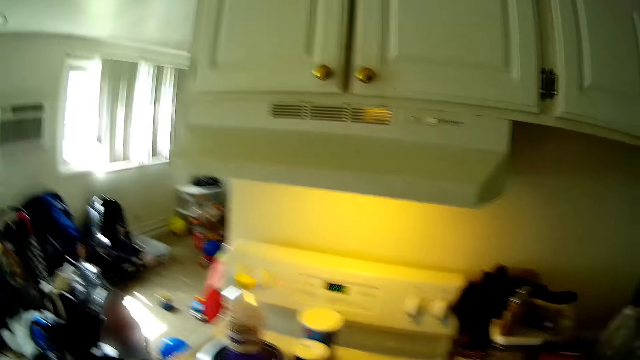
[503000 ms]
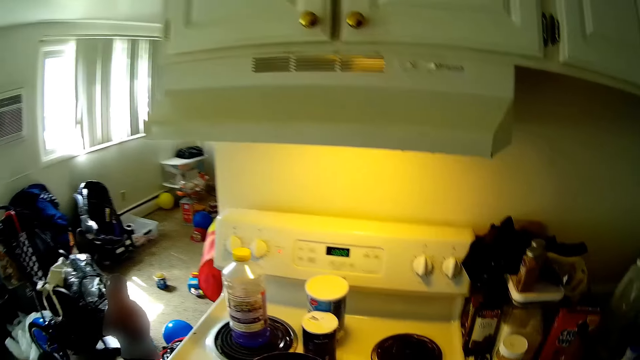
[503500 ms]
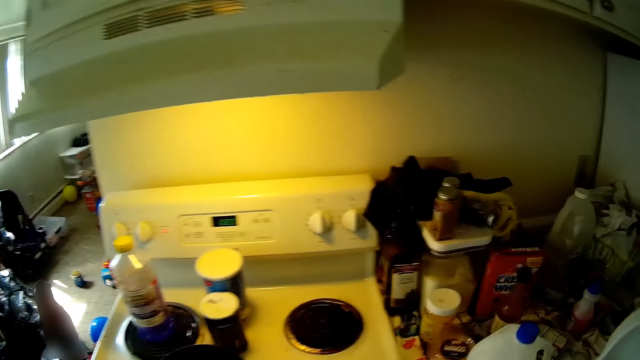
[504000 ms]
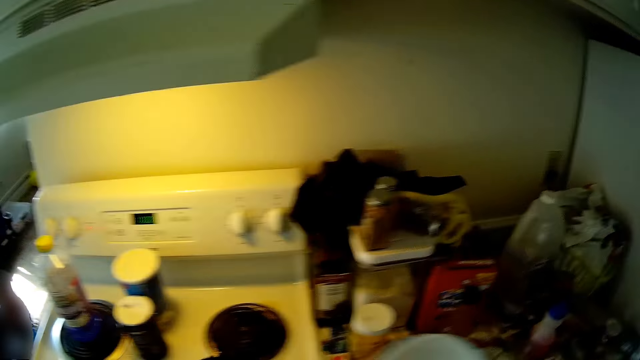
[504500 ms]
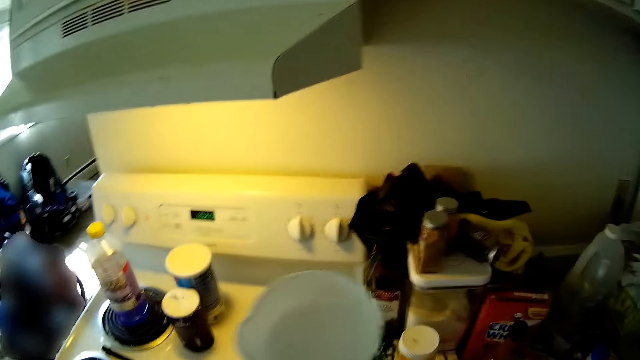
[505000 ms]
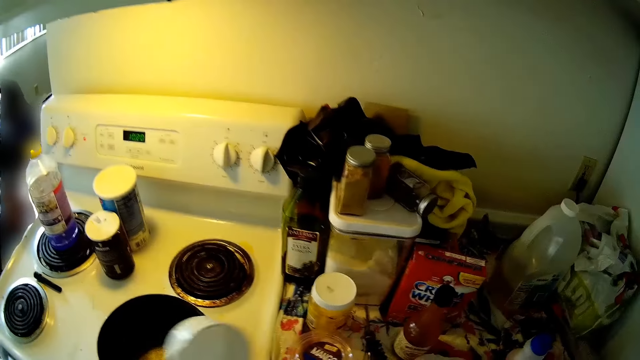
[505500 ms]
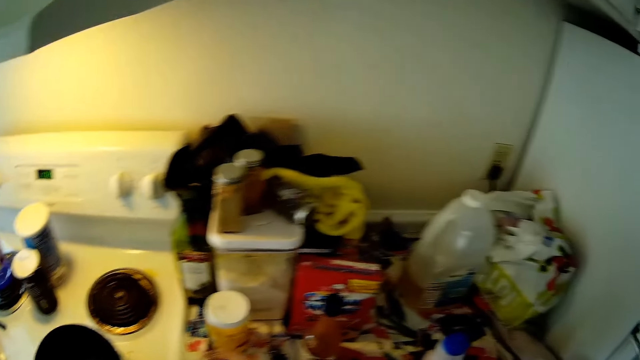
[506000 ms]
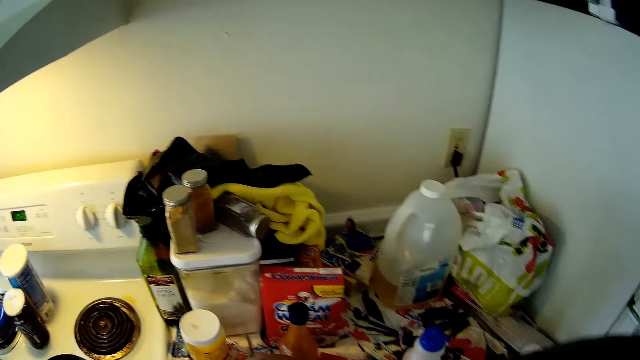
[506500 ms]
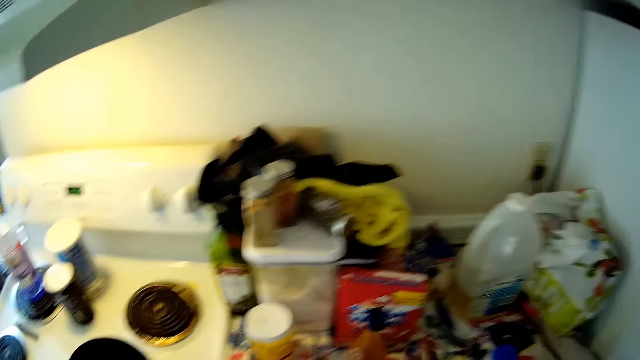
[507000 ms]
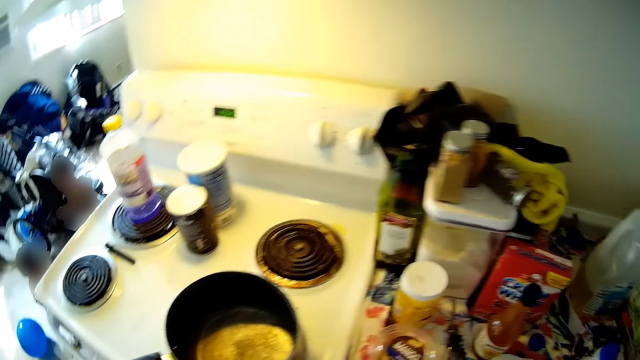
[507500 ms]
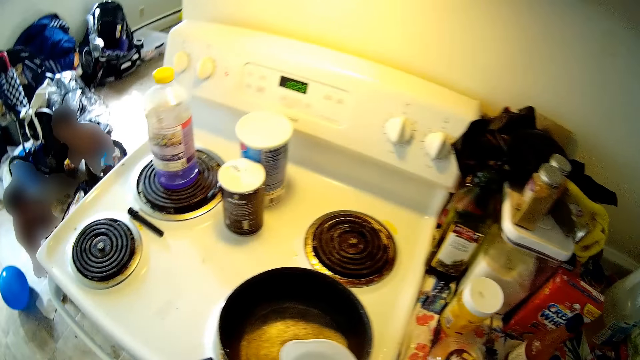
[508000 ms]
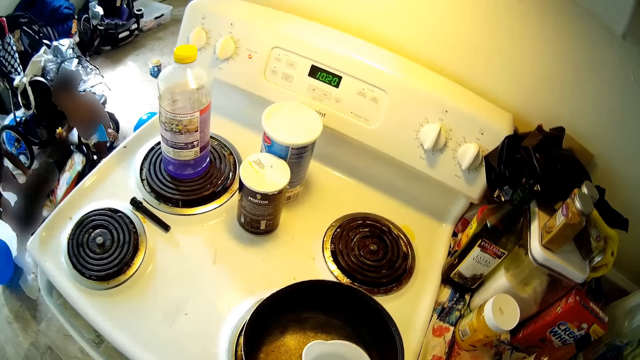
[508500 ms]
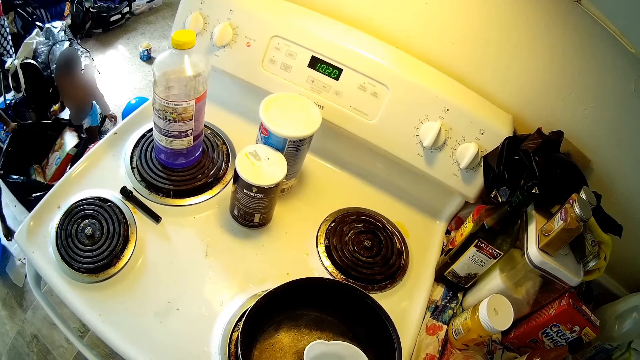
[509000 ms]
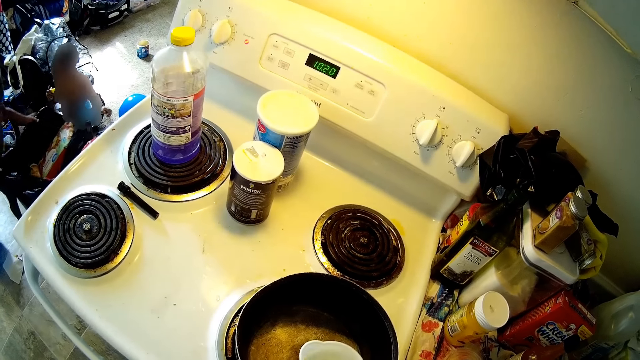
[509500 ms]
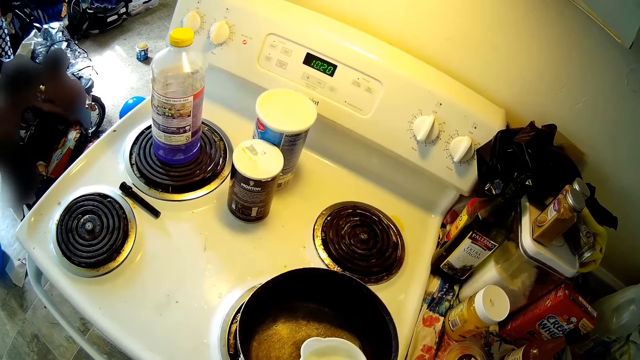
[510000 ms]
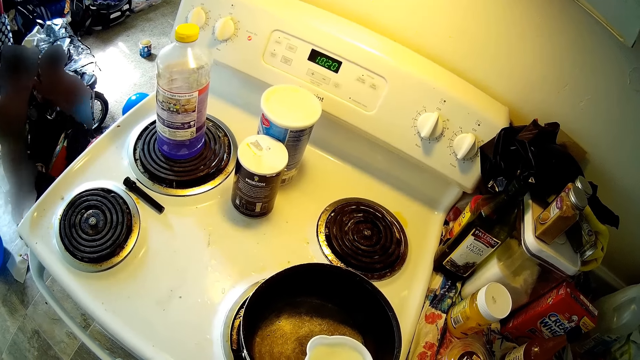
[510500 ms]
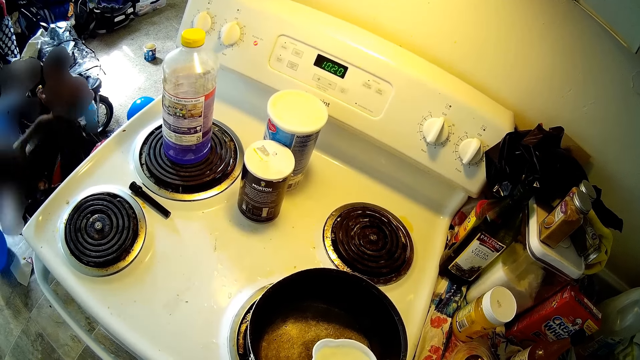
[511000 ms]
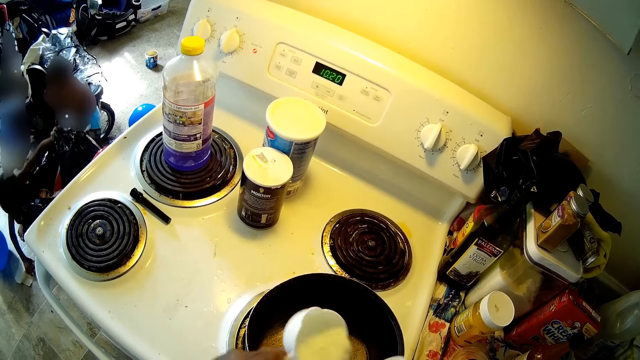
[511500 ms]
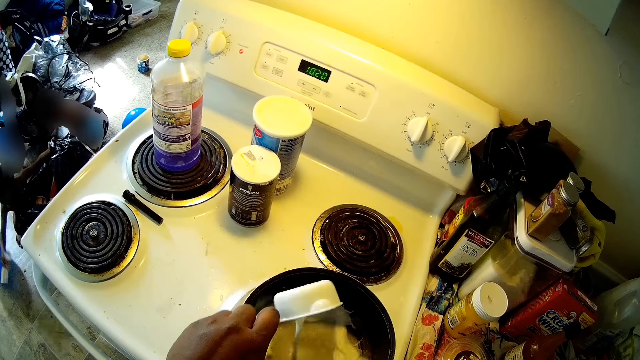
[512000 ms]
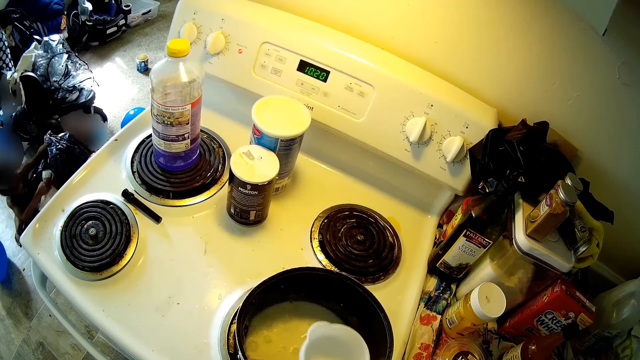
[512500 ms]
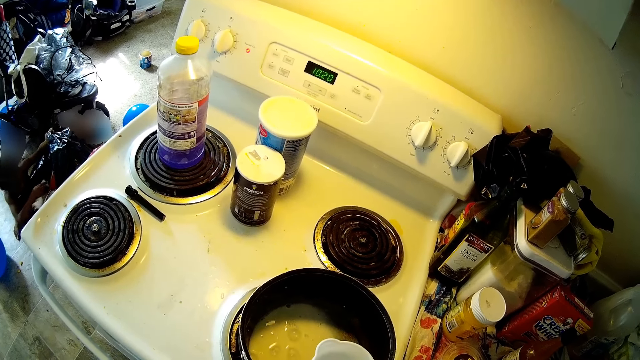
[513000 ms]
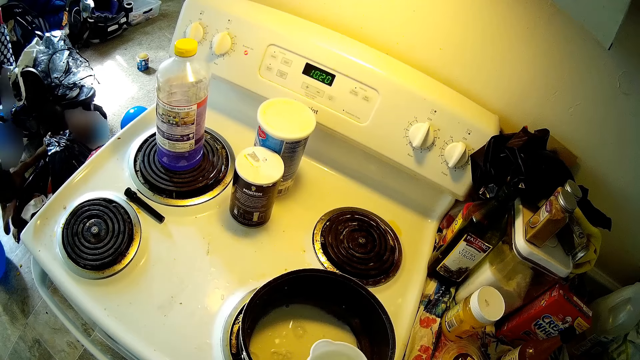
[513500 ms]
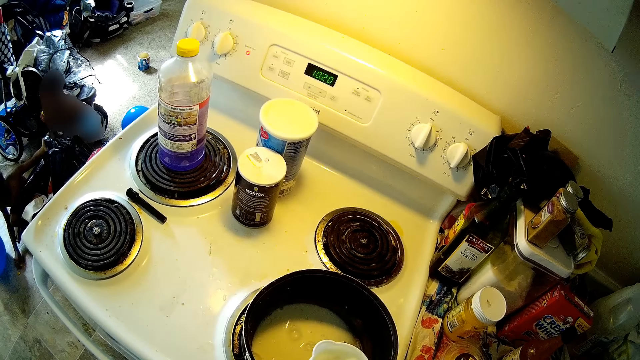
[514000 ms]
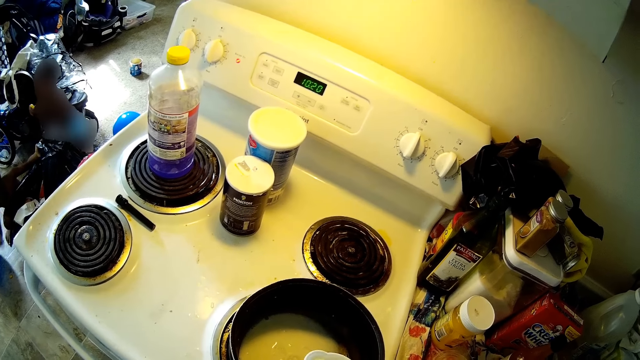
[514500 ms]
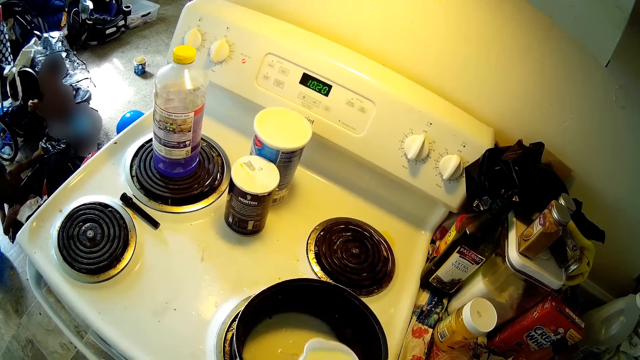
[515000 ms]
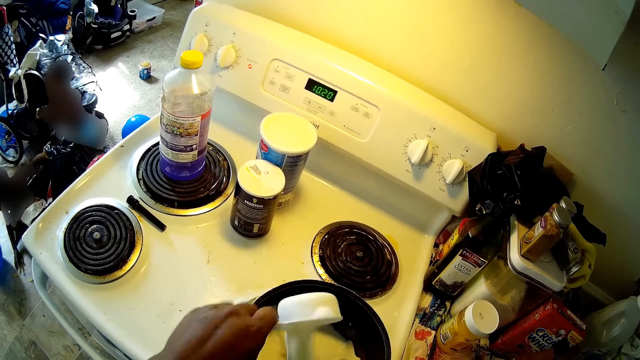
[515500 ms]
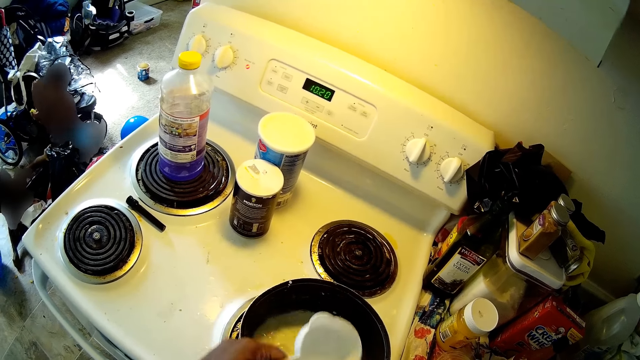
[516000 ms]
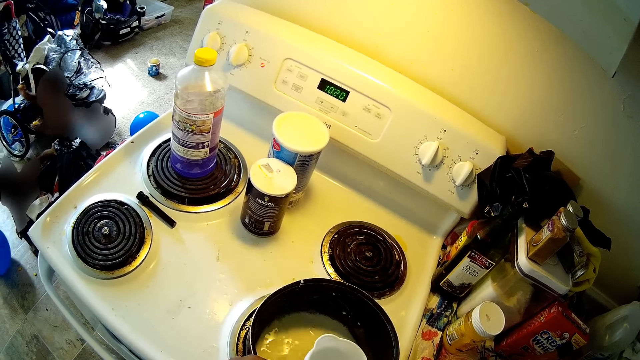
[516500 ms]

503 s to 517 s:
The camera wearer measures some milk into the pot on the gas burner with the measuring cup in her left hand. She pours the milk in the measuring cup in her left hand inside the frying pan on the gas burner. She pours the milk with her right hand into the measuring cup in her left hand. She pours the milk in the measuring cup in her left hand inside the frying pan on the gas burner.

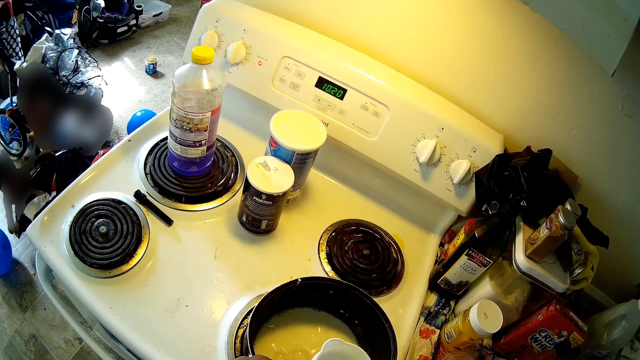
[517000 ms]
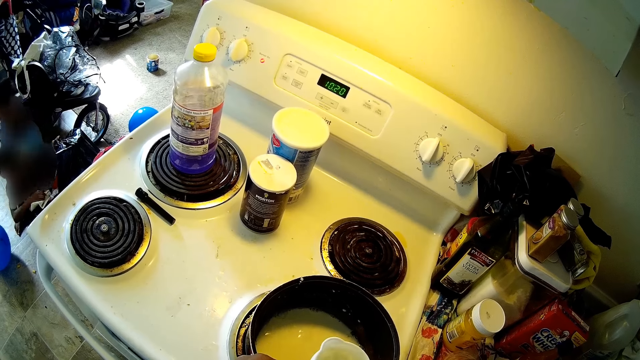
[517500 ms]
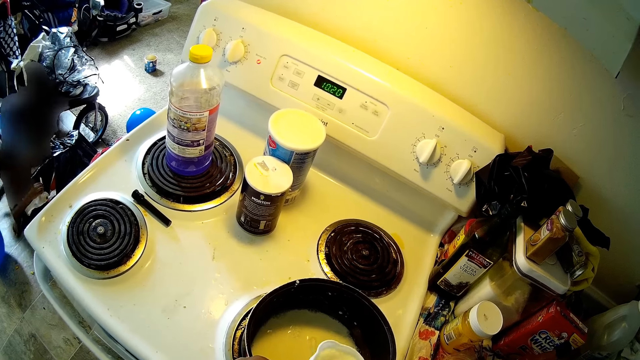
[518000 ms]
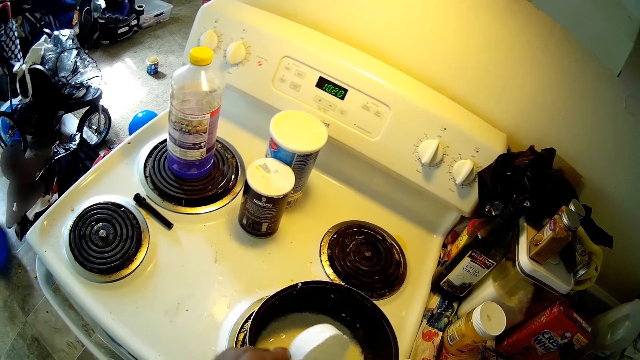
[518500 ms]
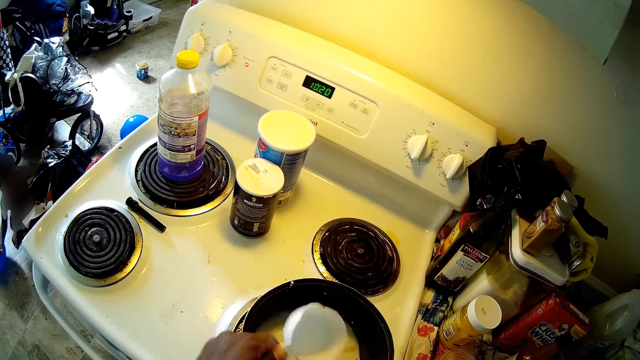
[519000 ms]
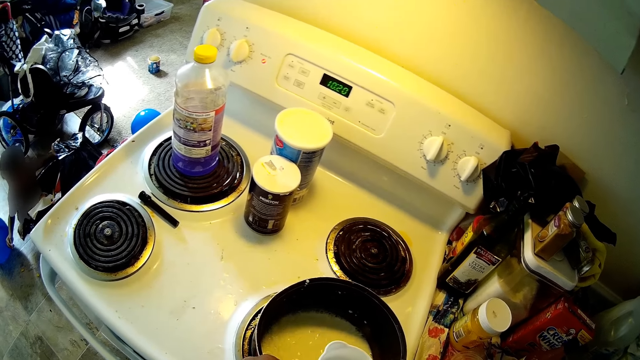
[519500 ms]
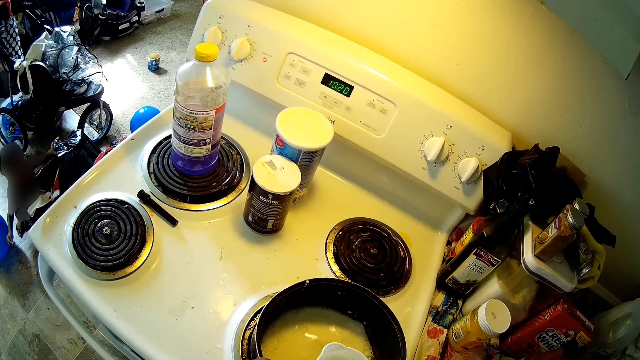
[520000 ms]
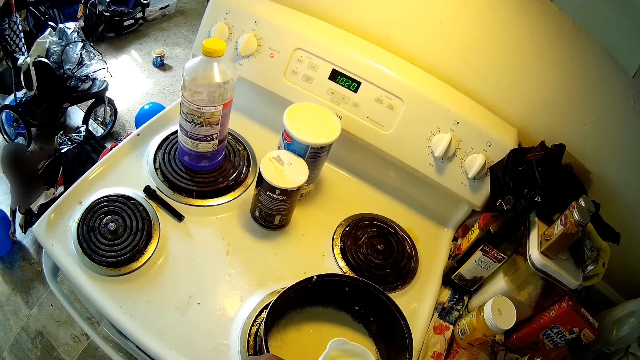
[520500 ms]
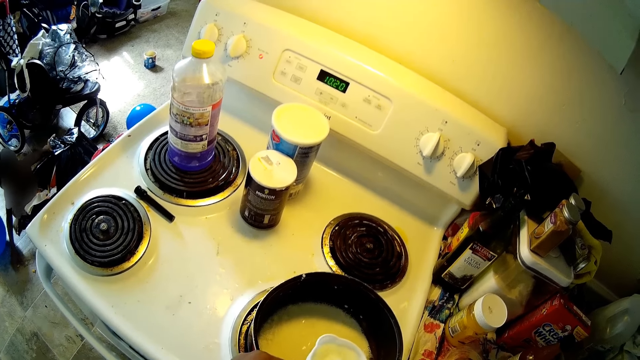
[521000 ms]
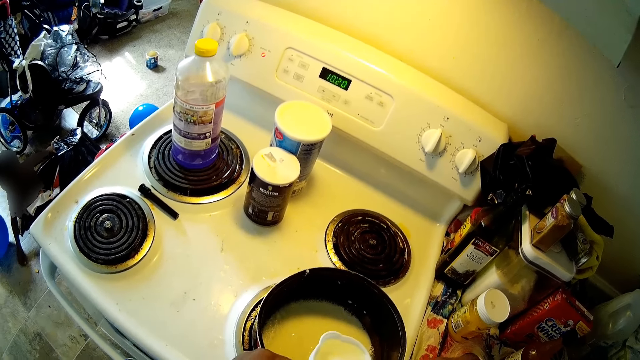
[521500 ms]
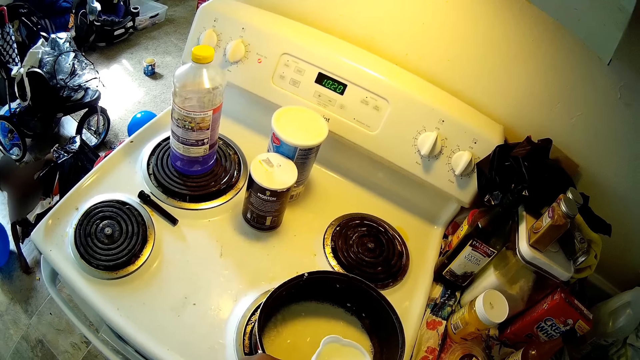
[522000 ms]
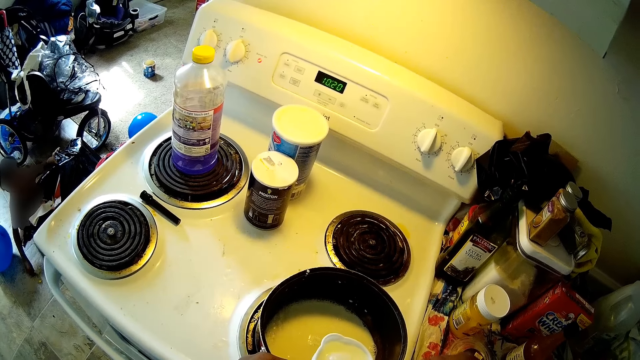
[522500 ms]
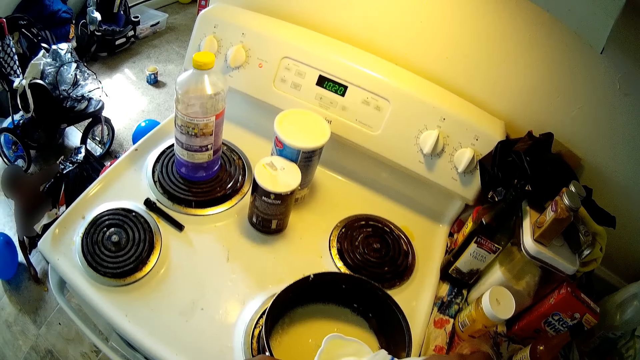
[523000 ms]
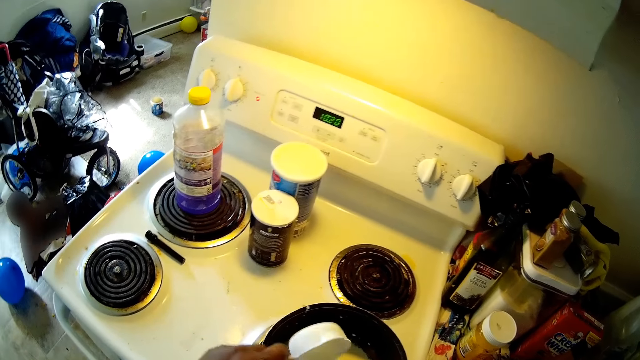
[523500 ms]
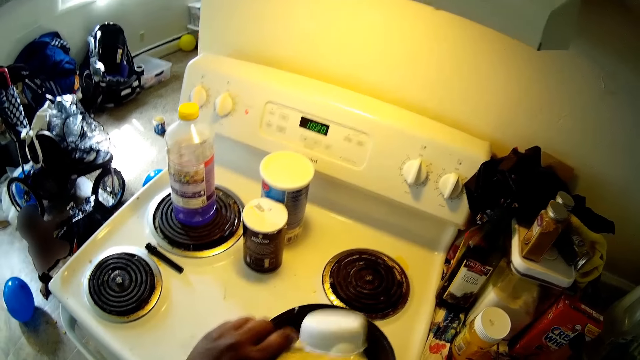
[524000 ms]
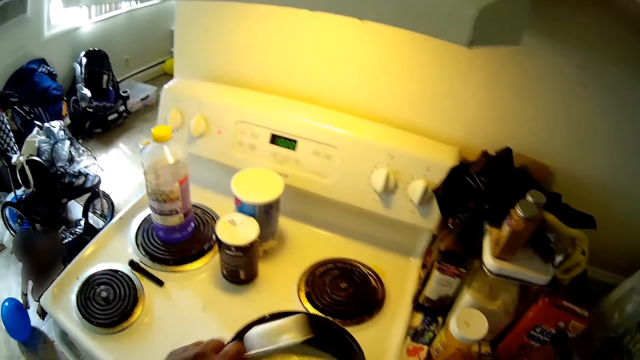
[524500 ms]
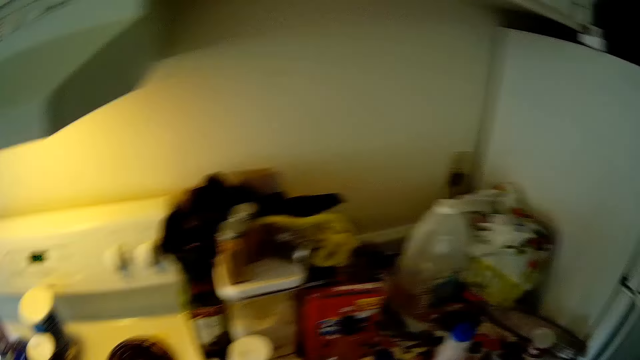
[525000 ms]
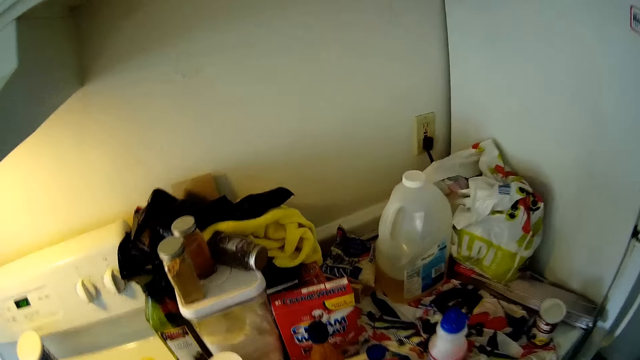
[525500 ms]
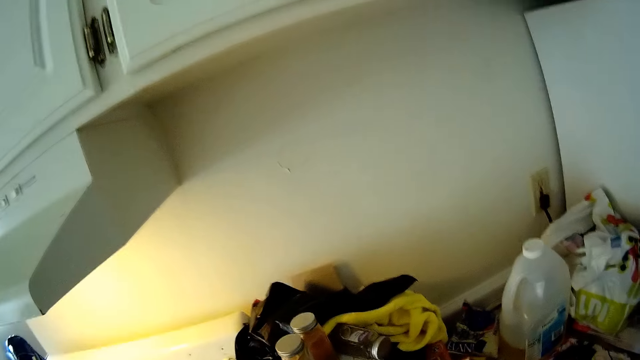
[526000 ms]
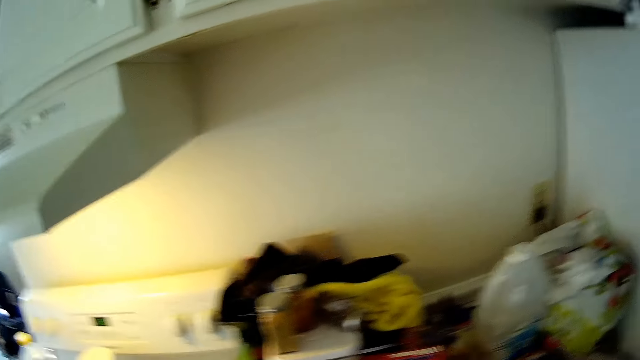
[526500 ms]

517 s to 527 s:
The camera wearer pours the milk with her right hand into the measuring cup in her left hand. She pours the milk in the measuring cup in her left hand inside the frying pan on the gas burner. The child interacts with the camera wearer. The camera wearer pours the milk with her right hand into the measuring cup in her left hand. She talks to the child. She pours the milk in the measuring cup in her left hand inside the frying pan on the gas burner.
